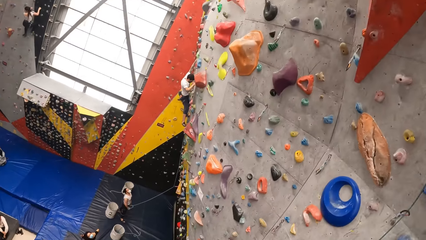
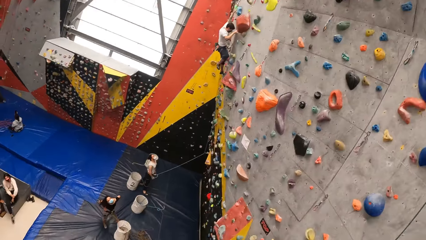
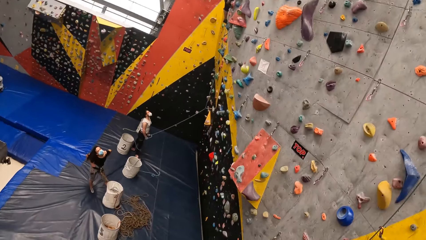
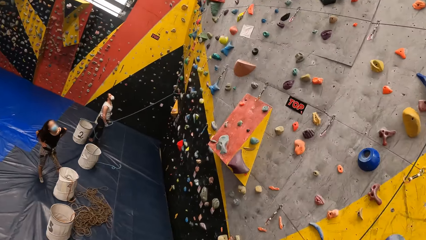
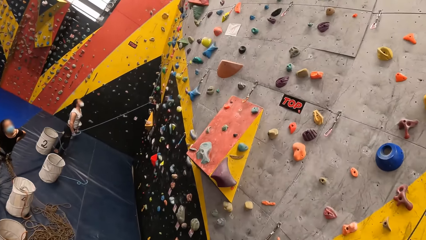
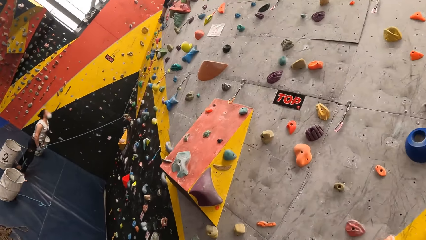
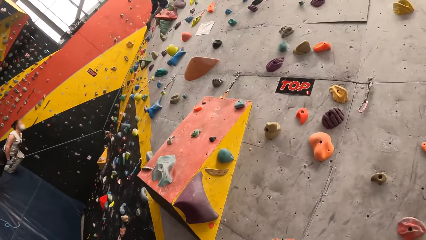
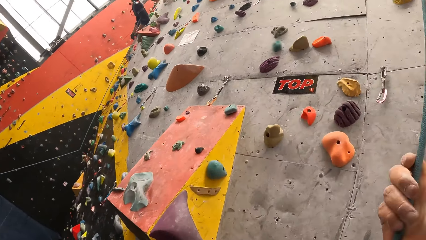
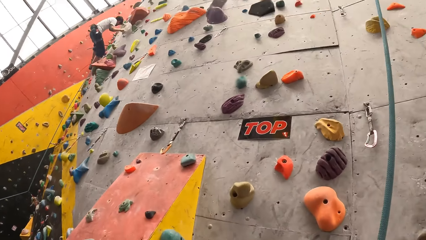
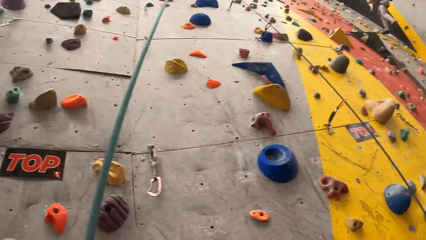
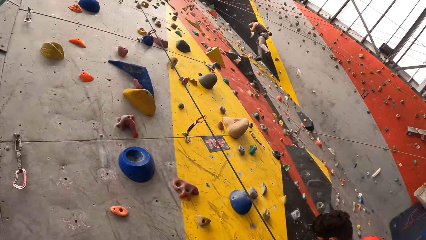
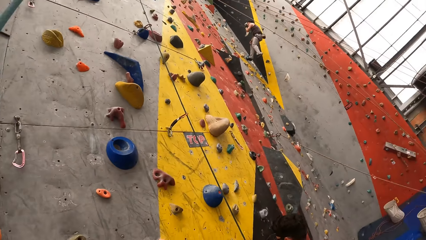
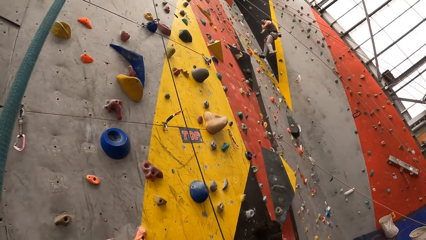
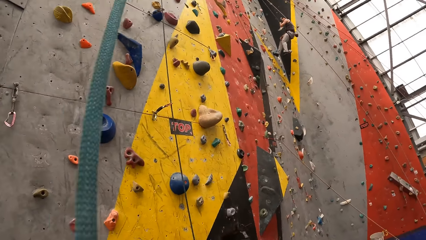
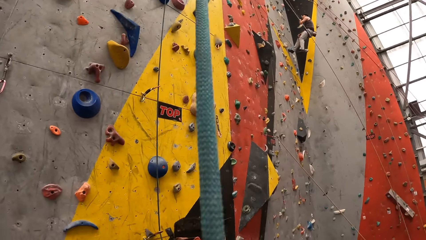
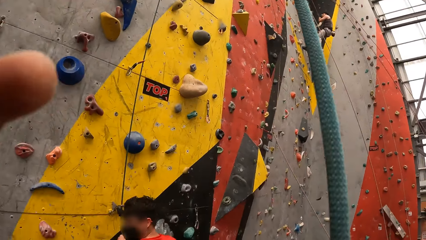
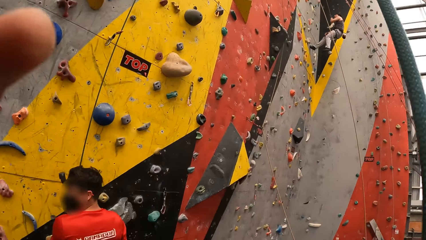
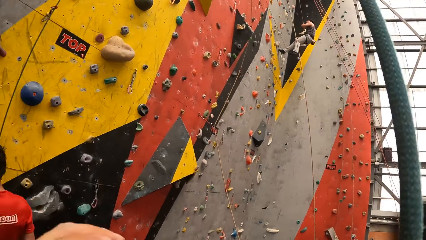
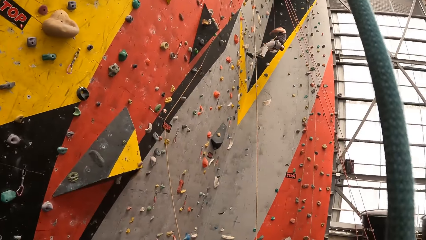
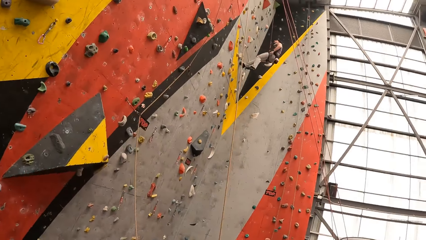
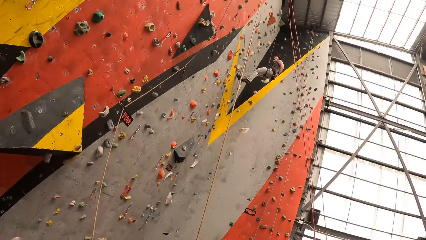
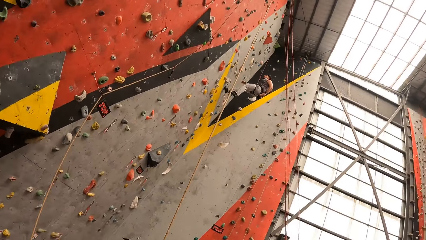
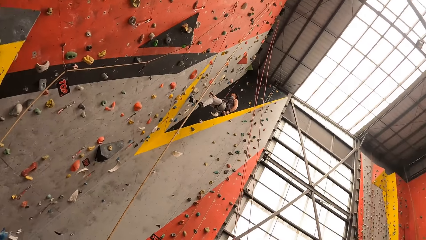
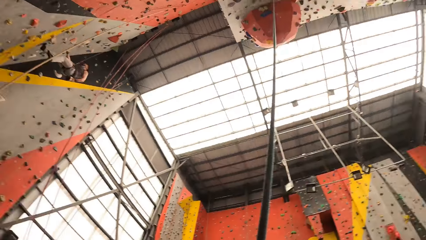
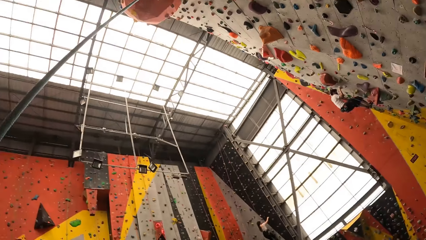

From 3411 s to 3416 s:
The camera wearer drops on the rope from the wall.

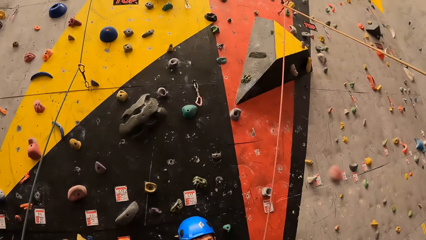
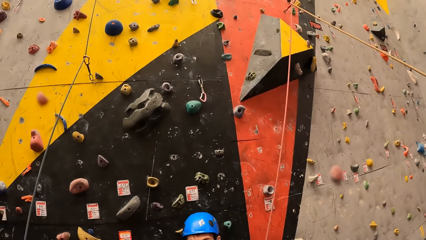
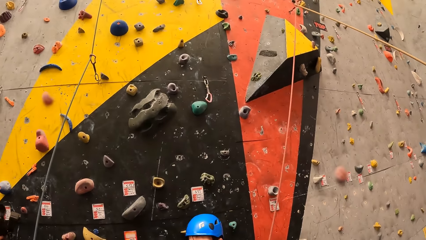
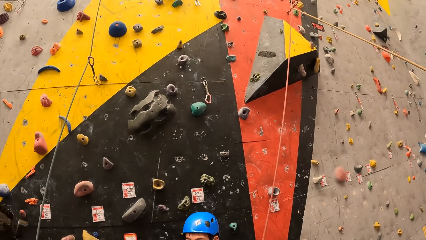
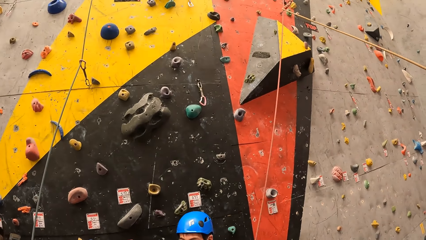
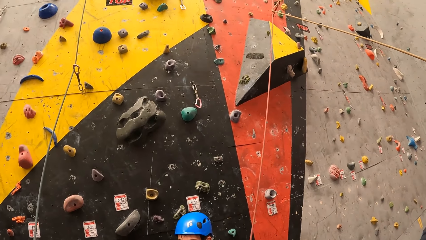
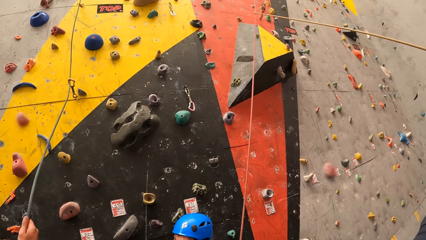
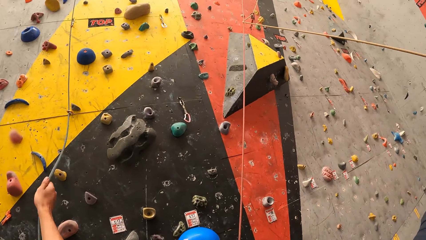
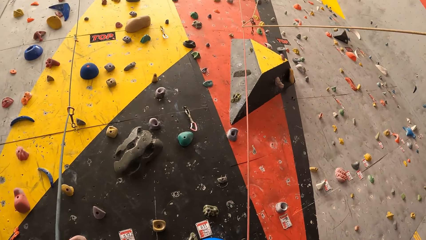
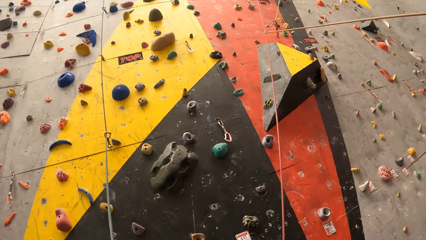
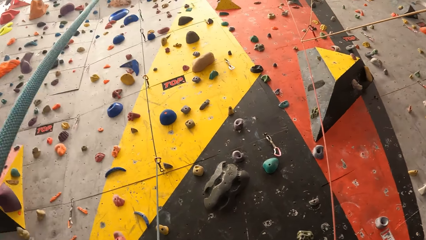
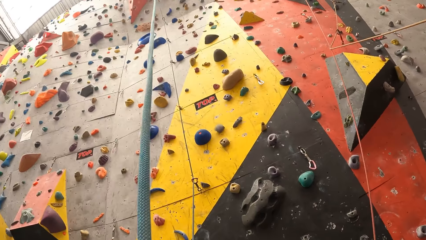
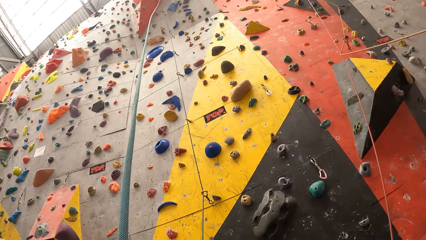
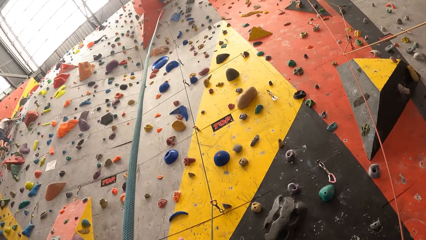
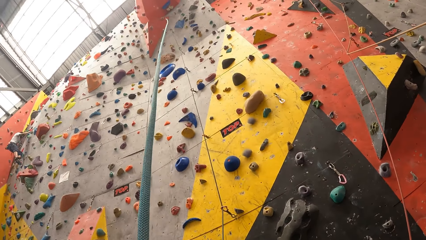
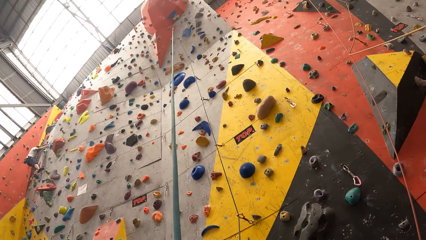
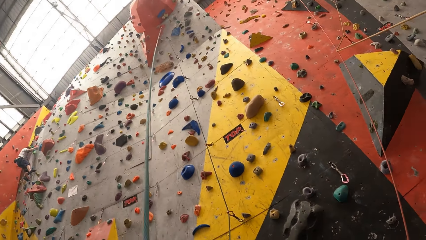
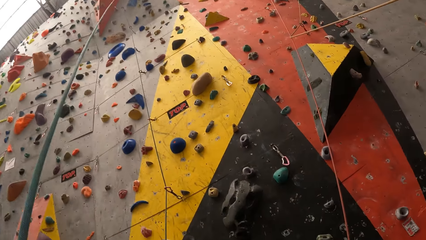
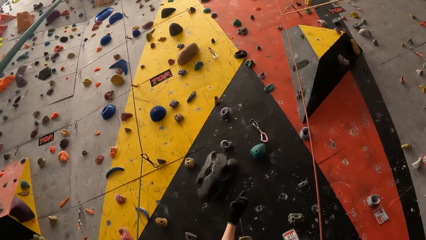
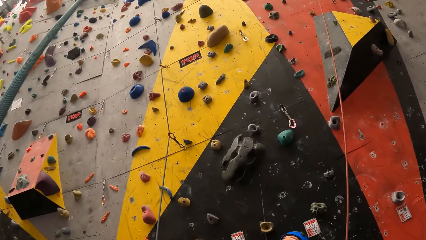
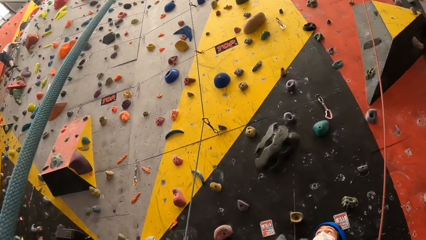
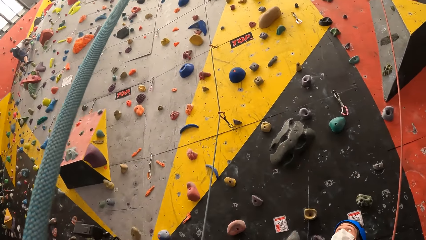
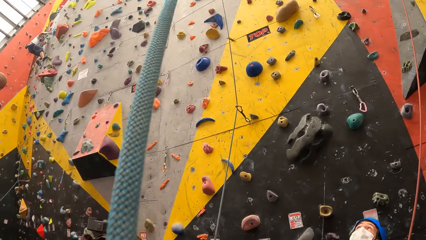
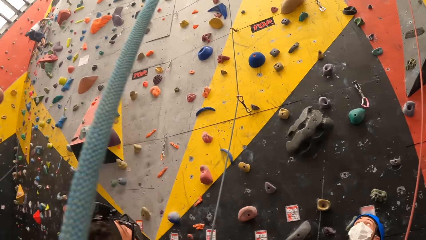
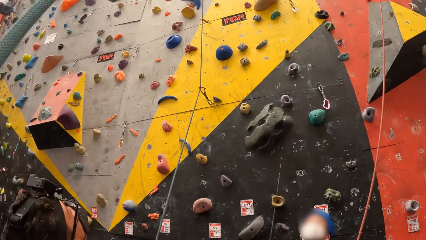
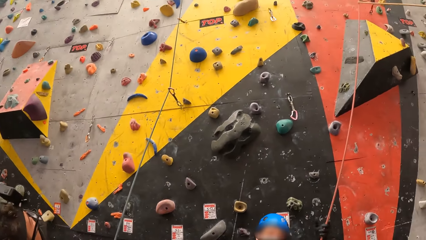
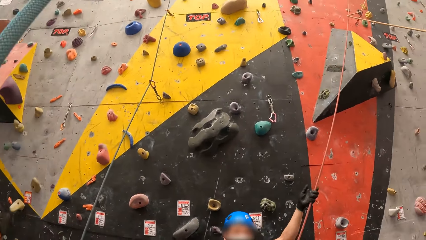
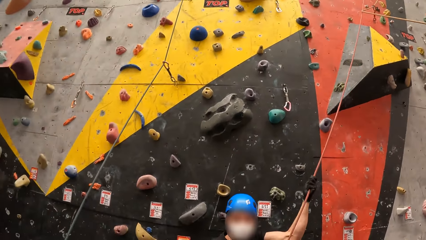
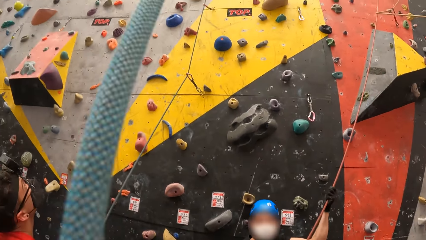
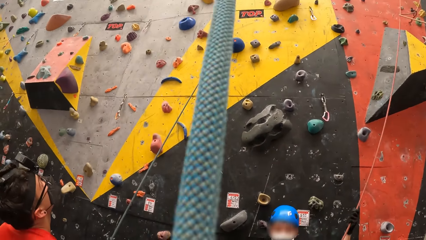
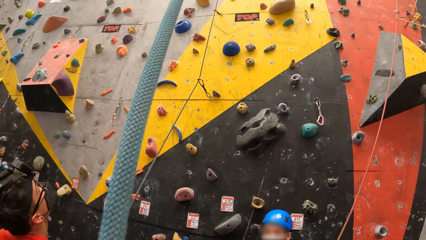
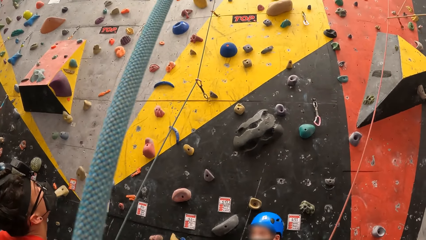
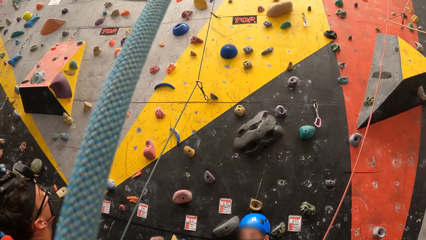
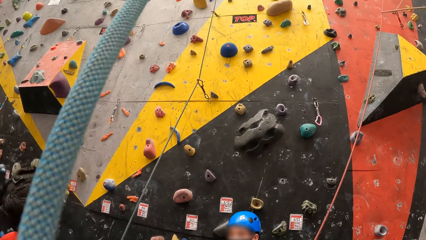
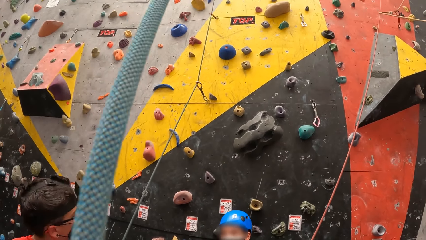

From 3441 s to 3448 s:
The camera wearer stretches a rope from the floor.

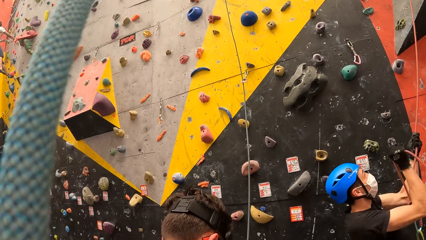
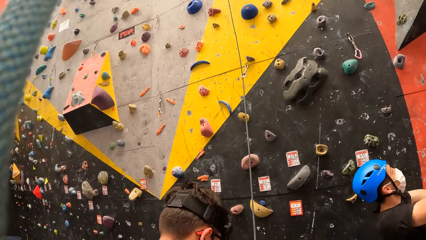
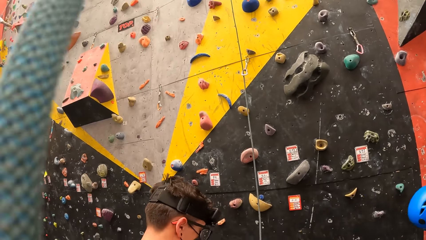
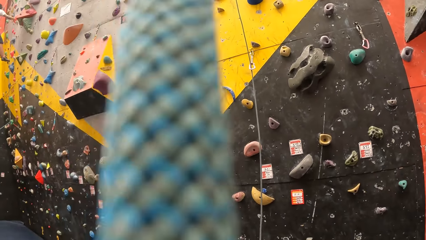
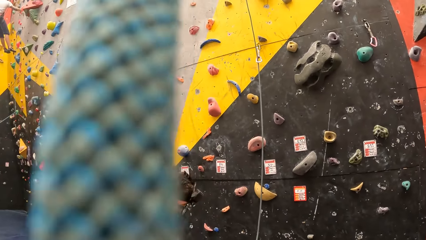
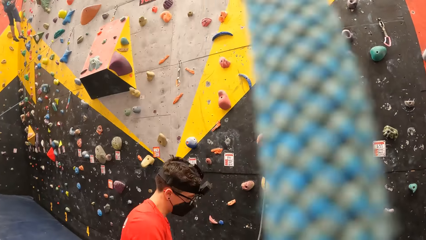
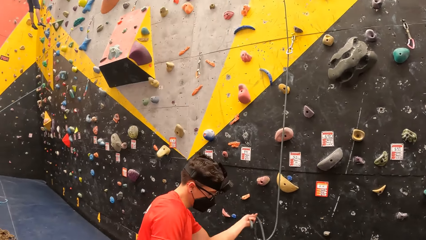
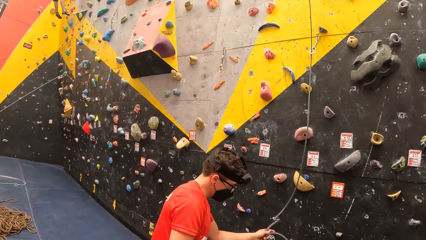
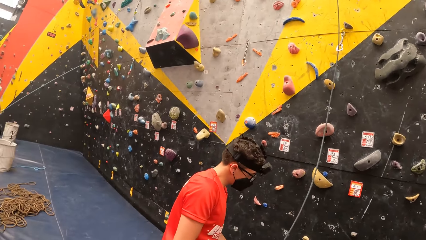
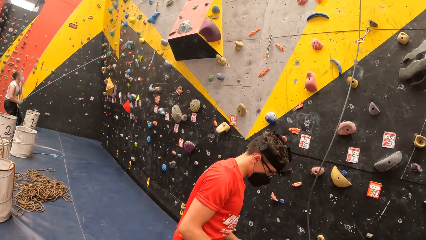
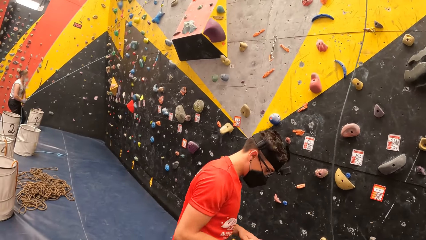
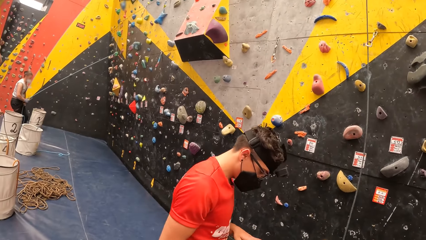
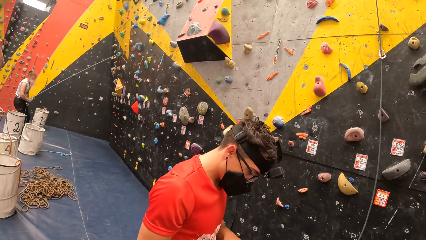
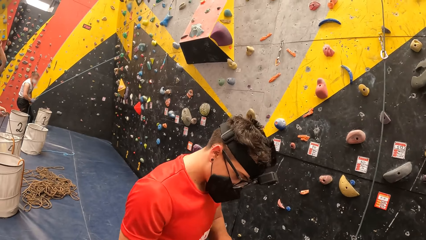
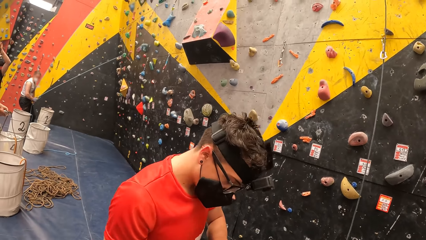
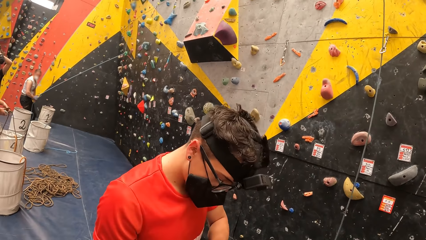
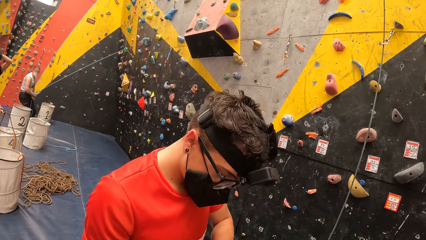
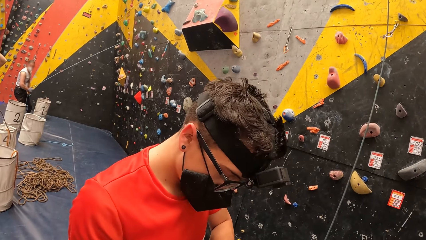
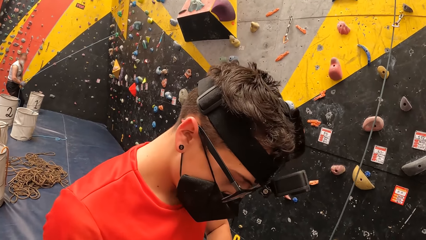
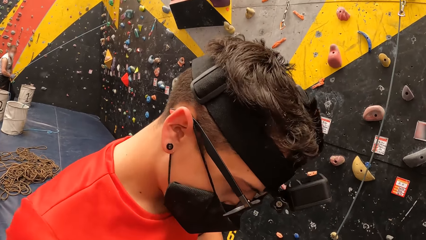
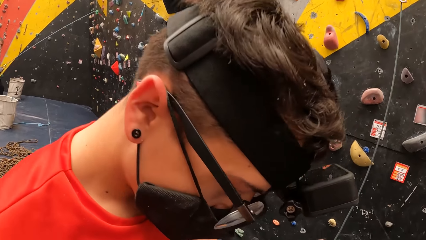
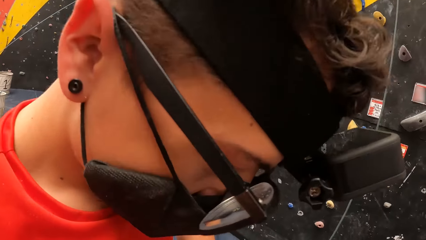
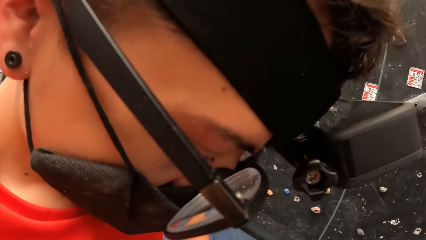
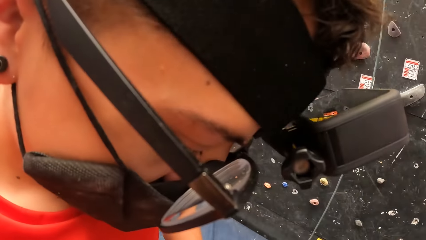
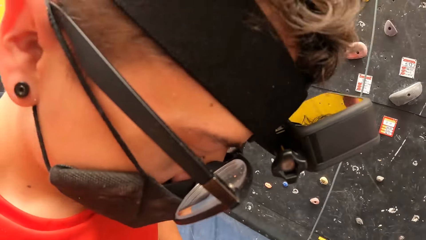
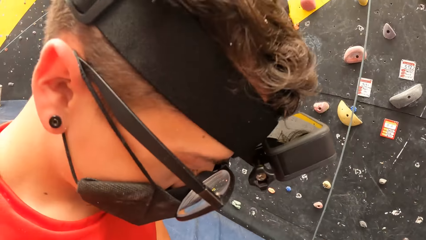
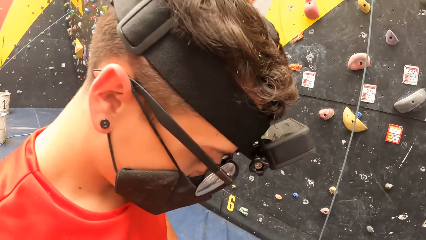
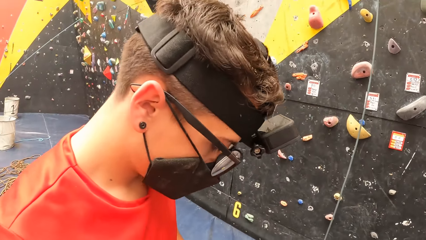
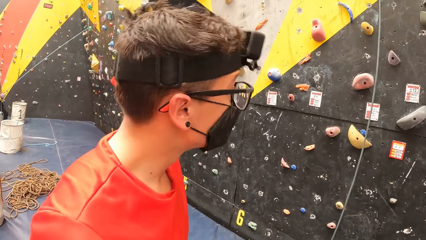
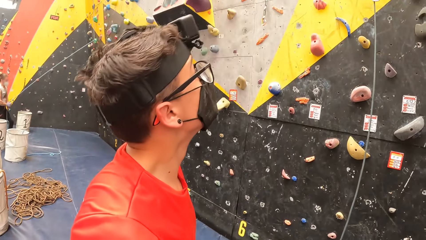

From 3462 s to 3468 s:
A man stares at something on the hands. The camera wearer walks towards the man. They stand beside the man.
